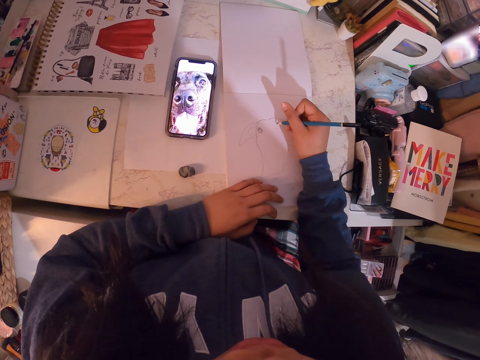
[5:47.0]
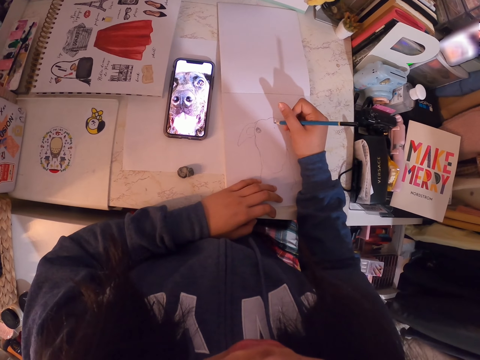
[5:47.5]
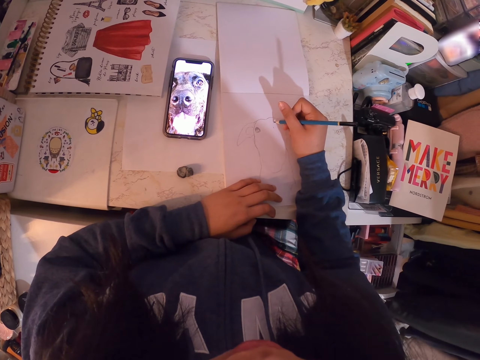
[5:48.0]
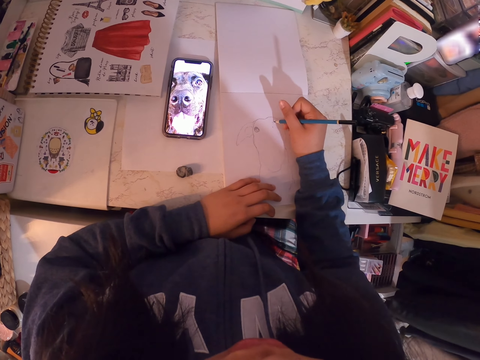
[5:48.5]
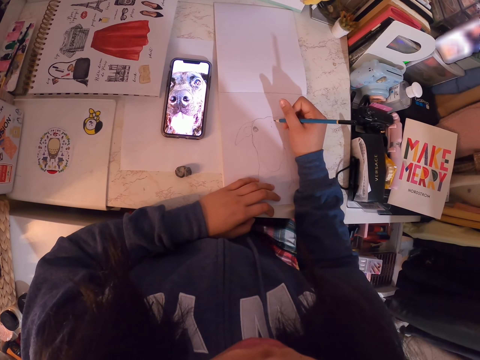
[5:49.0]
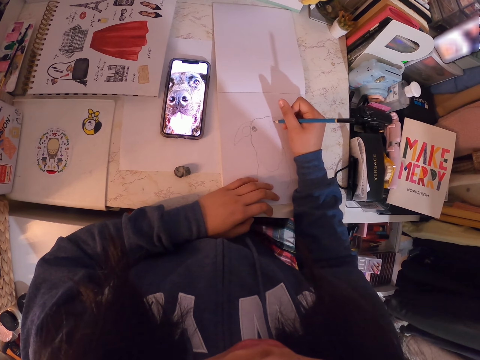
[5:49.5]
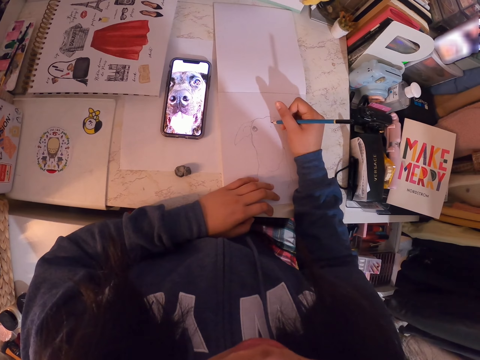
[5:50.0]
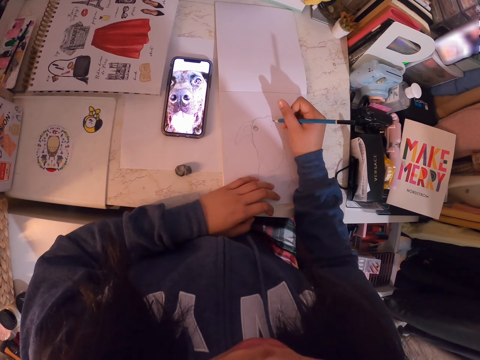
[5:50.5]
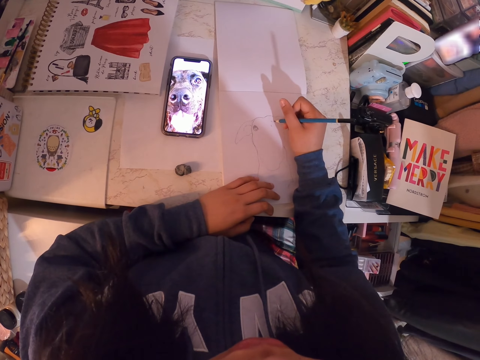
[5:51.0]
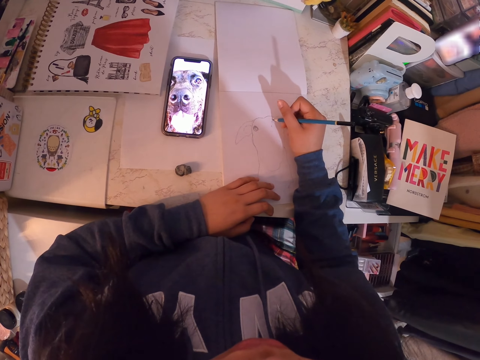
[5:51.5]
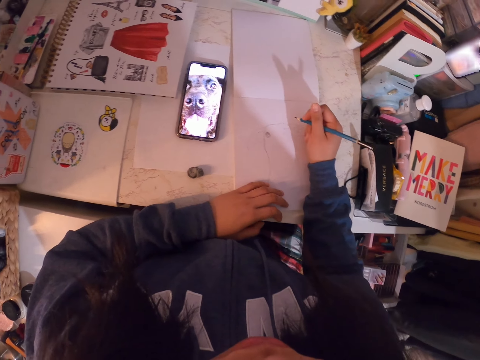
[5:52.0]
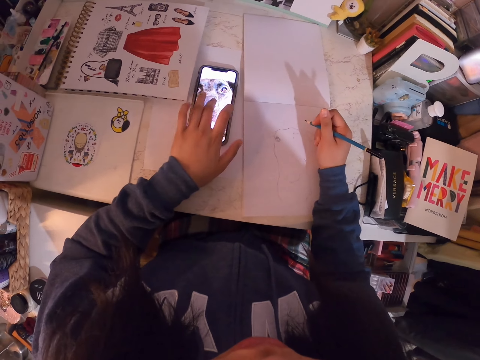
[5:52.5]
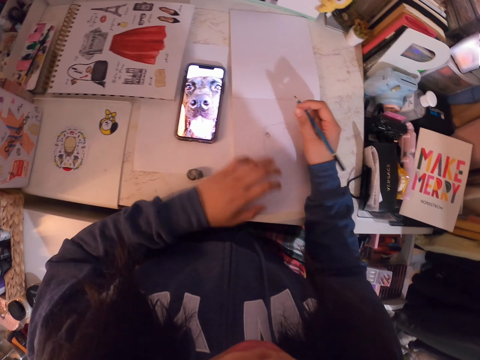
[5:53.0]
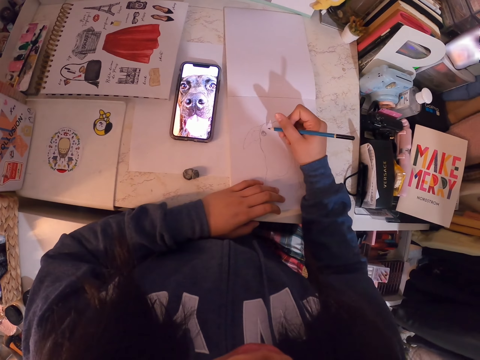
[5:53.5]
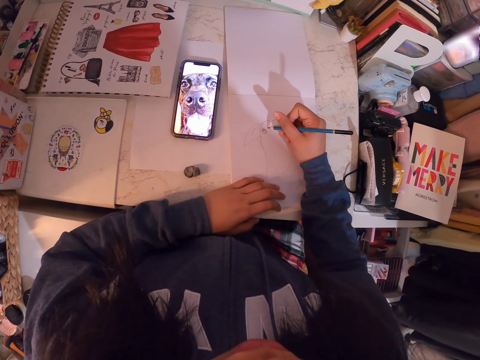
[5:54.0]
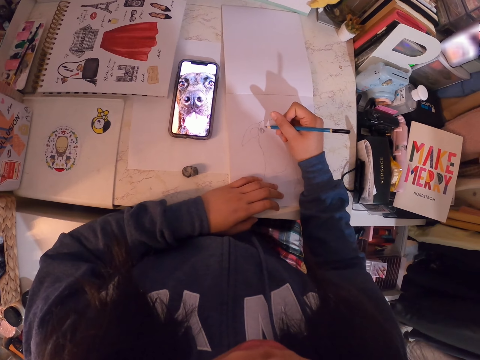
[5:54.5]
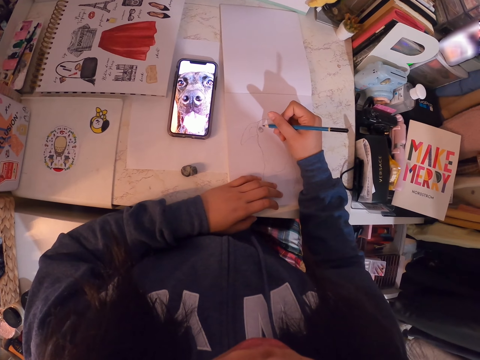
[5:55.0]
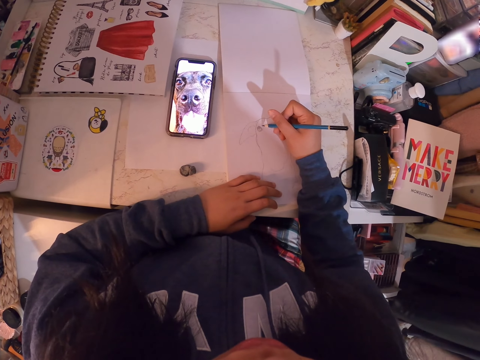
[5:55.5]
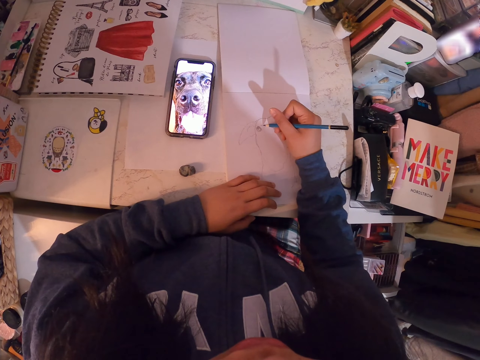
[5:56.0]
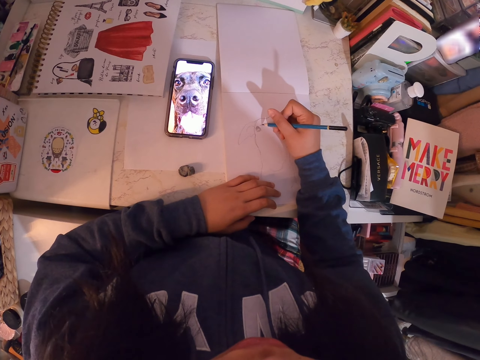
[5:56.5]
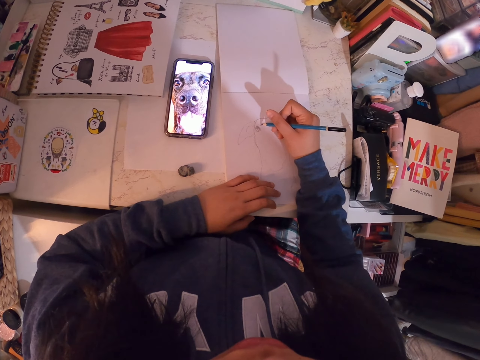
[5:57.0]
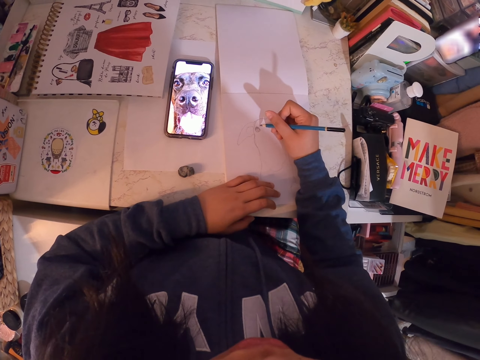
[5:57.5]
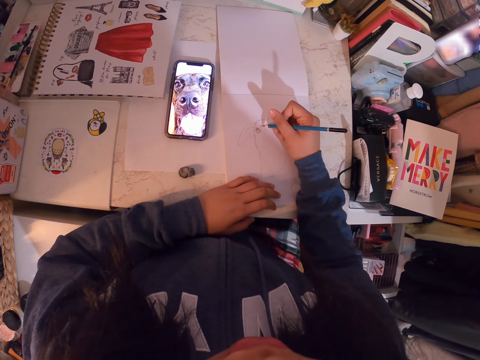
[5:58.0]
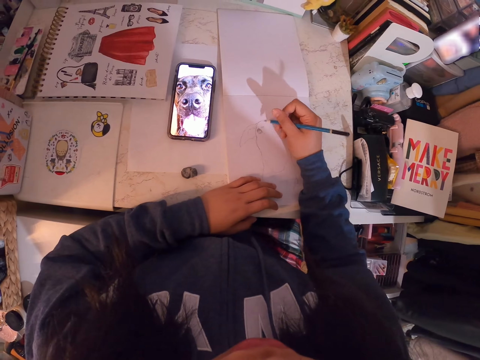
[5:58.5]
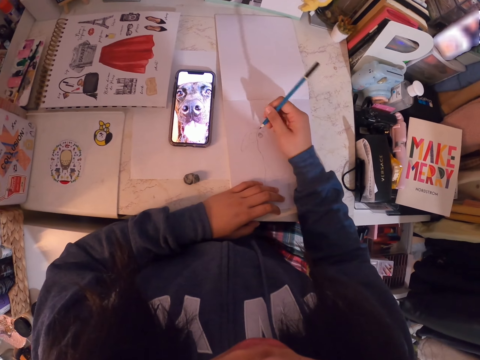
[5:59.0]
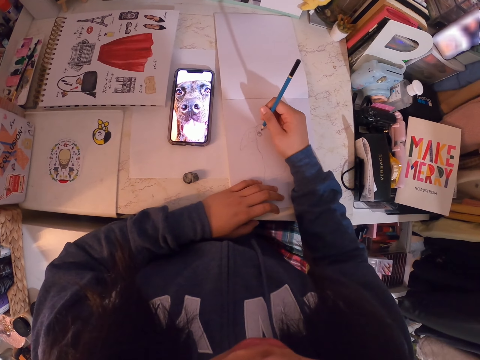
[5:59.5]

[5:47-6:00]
The camera wearer scrolls the phone. They adjust the picture in the phone. They put the hand on the book. They draw in the art book with the art pencil.

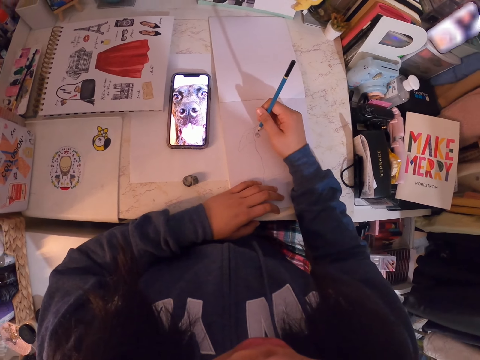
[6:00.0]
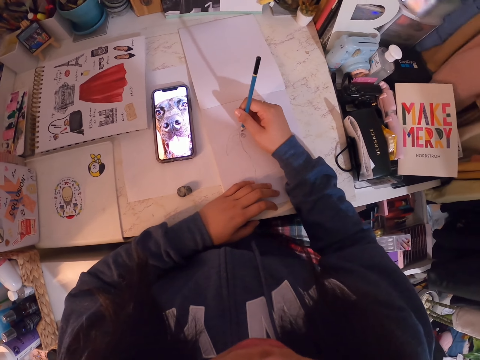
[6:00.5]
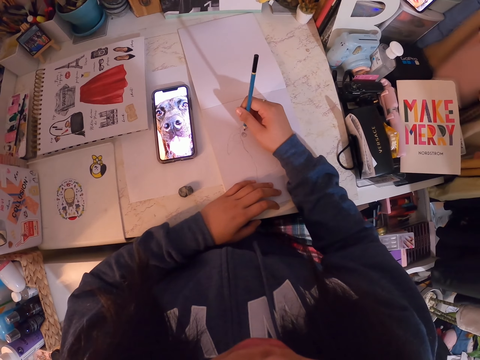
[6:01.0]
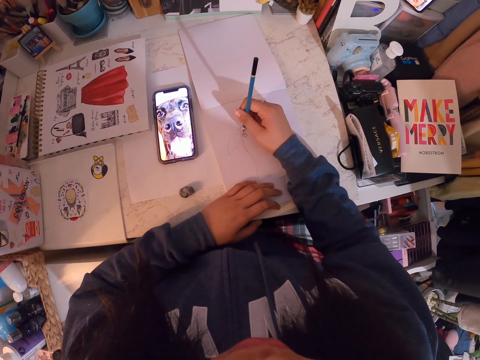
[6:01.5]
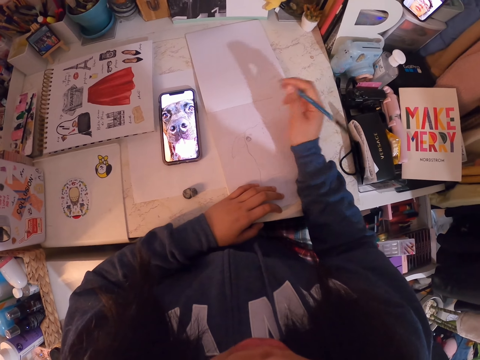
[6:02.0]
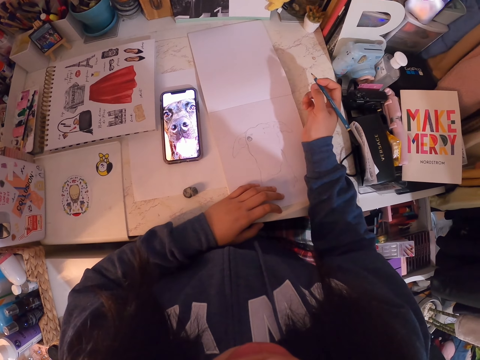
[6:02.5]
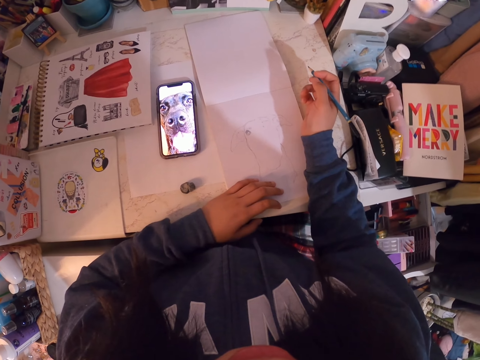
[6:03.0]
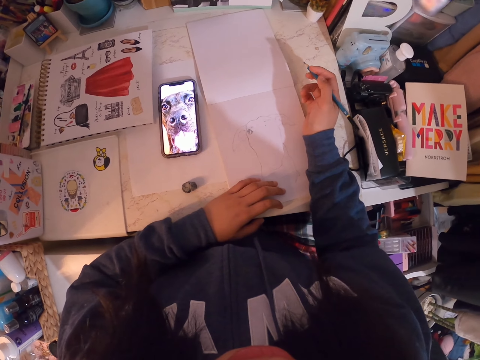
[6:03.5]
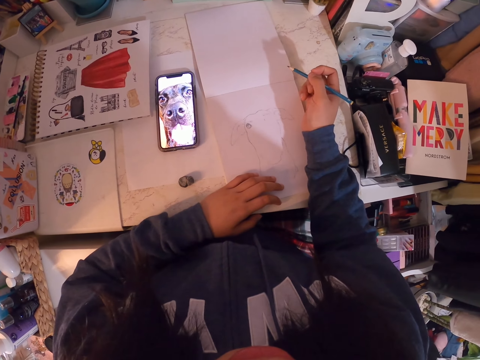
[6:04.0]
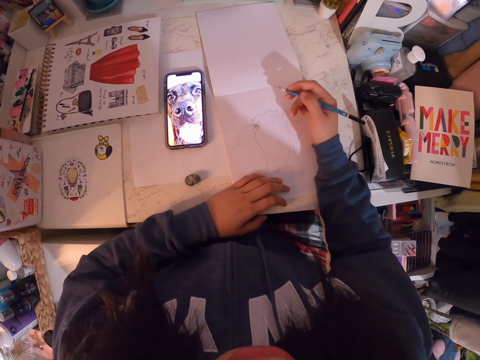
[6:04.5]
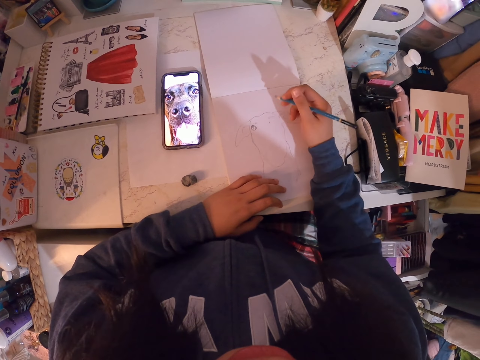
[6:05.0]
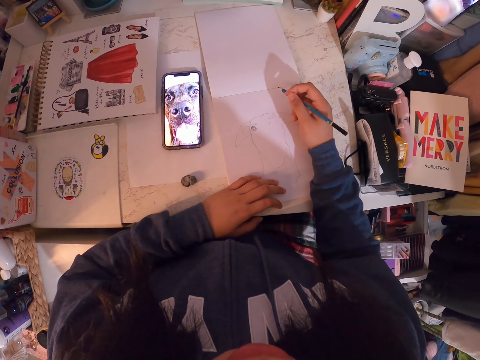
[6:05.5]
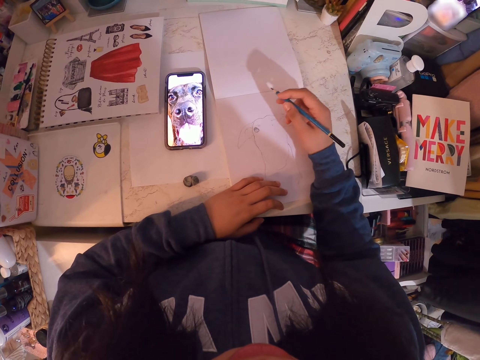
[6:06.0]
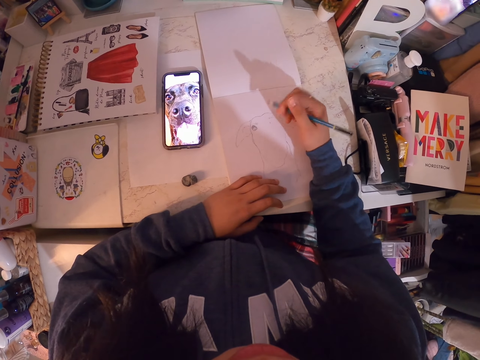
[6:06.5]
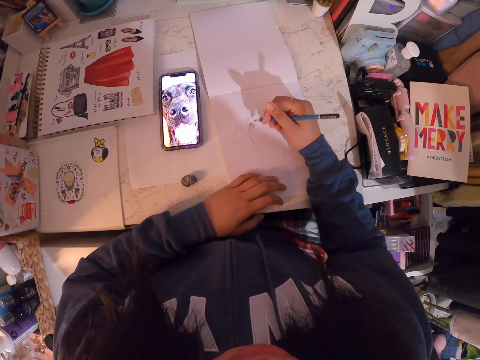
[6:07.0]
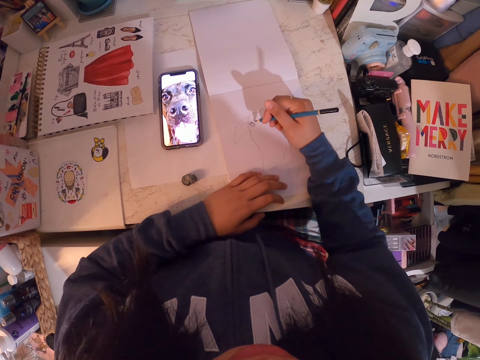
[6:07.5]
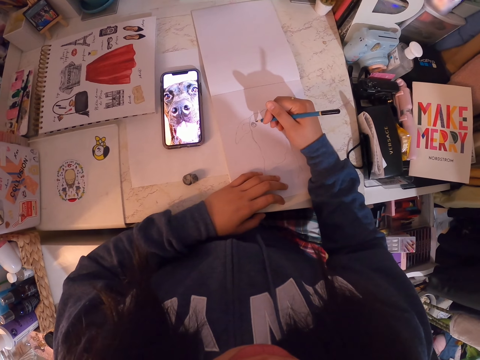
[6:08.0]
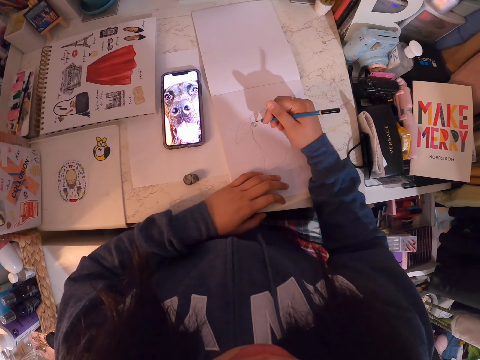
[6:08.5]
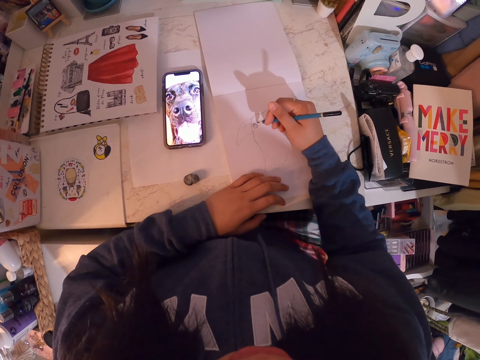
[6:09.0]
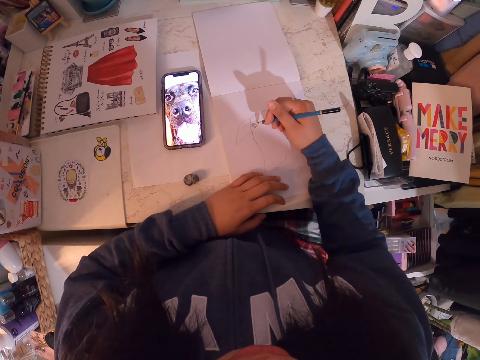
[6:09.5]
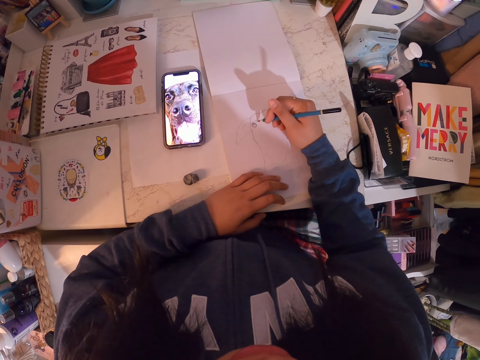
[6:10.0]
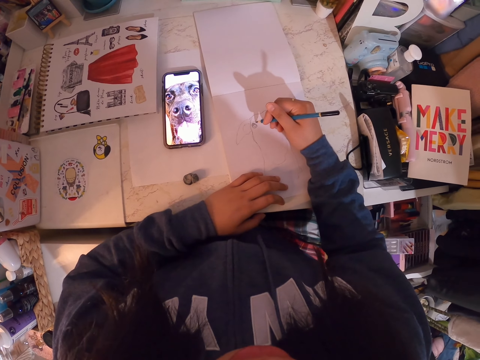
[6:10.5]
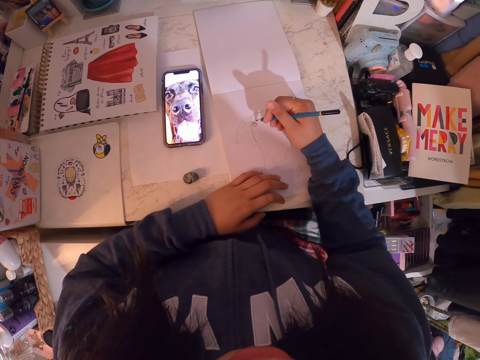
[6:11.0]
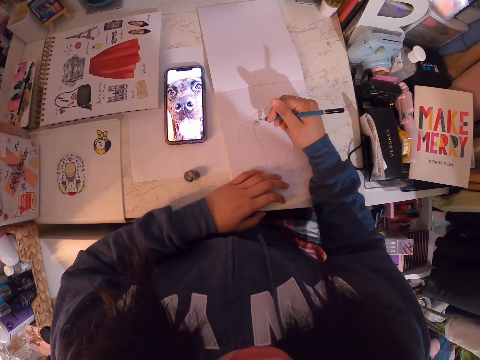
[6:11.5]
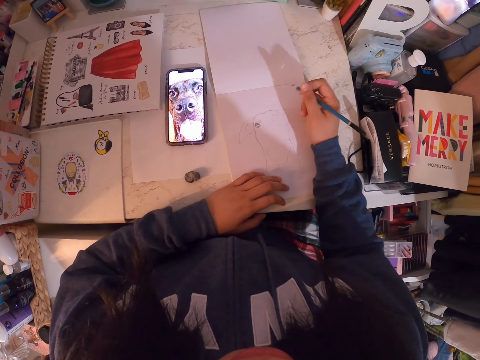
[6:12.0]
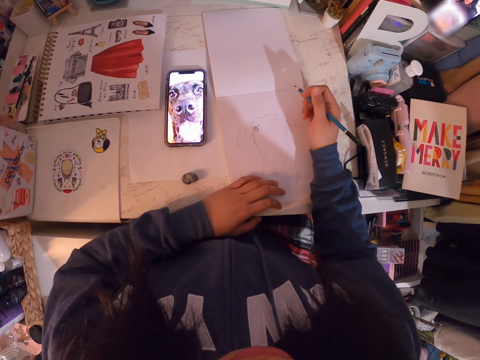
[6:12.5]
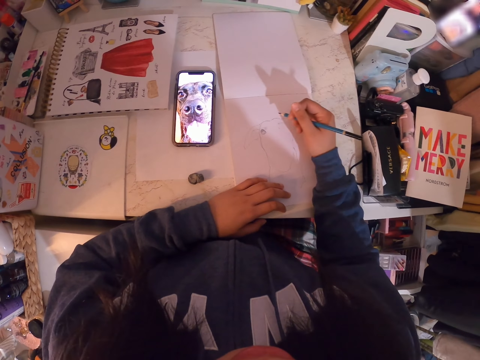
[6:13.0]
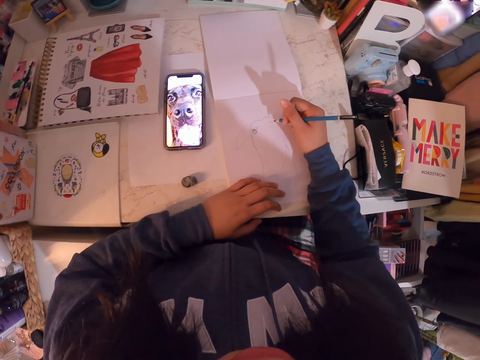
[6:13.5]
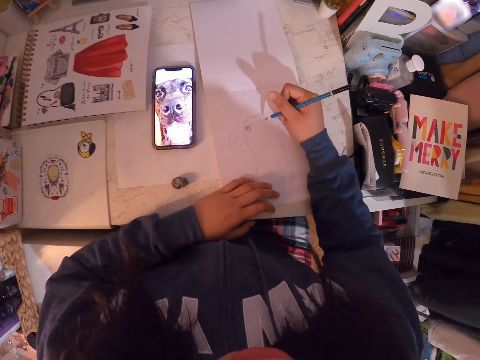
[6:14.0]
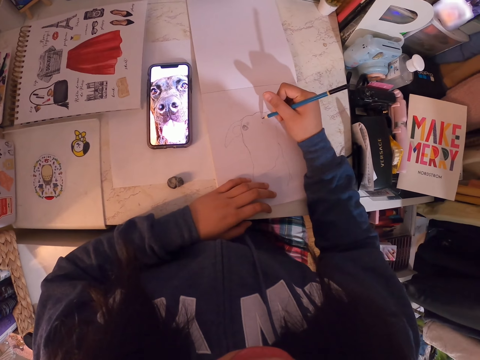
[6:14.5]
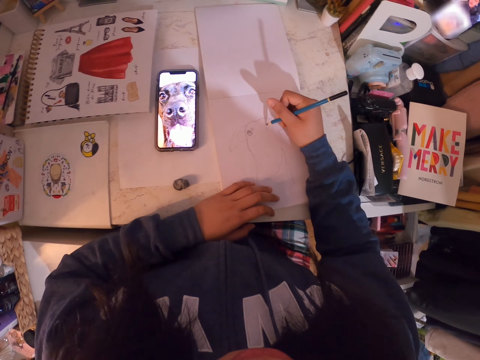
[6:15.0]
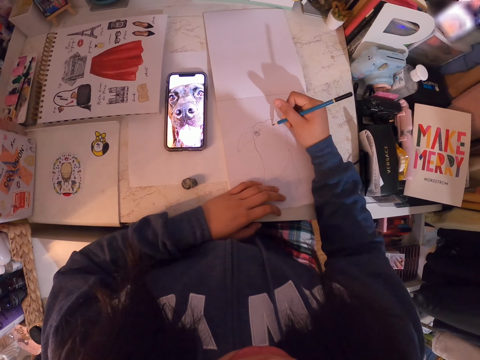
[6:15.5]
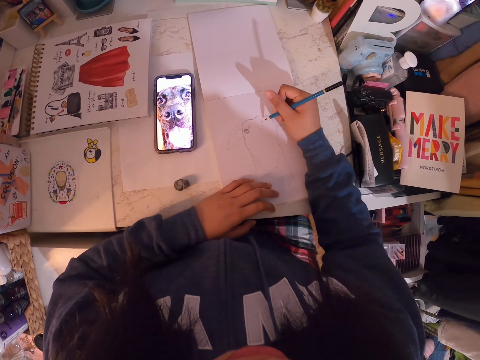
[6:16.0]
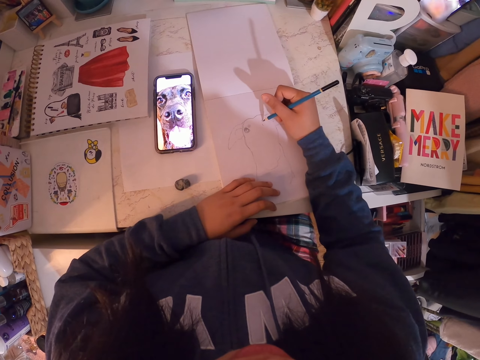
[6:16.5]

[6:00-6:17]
The camera wearer holds the pencil. She moves her hand. She draws in the art book with the art pencil. She holds the pencil. She draws on the book.
